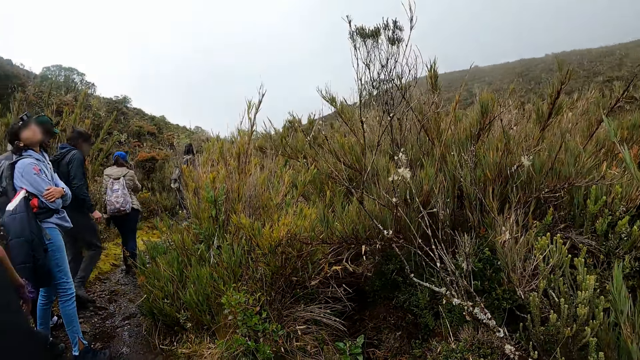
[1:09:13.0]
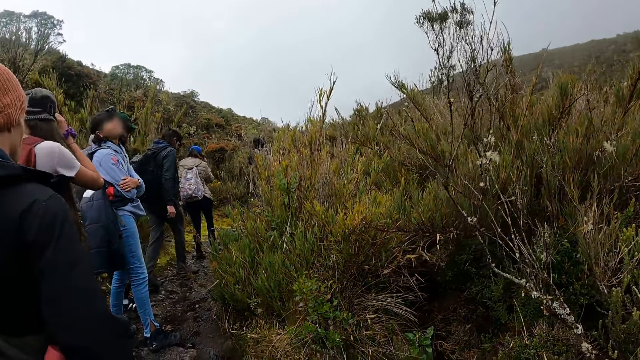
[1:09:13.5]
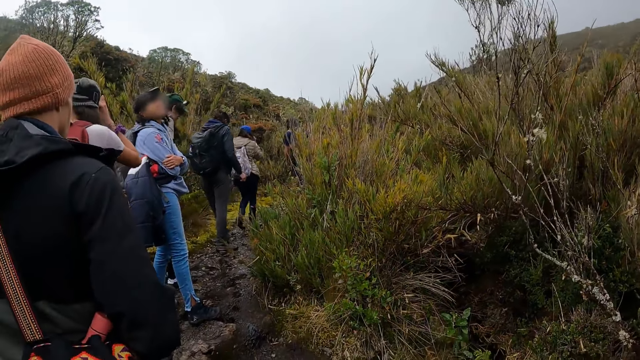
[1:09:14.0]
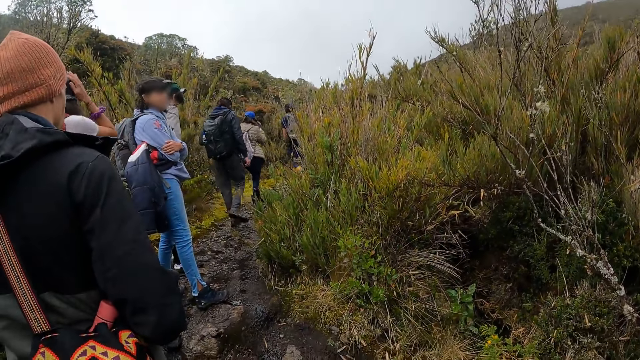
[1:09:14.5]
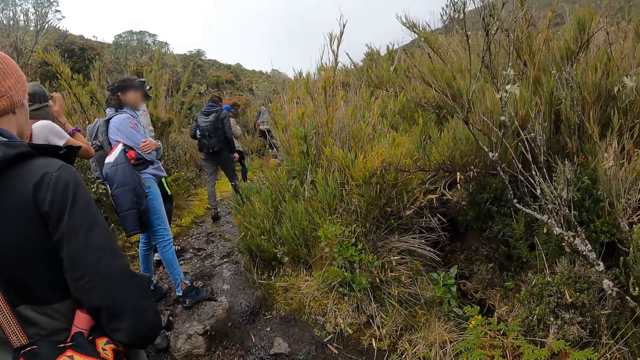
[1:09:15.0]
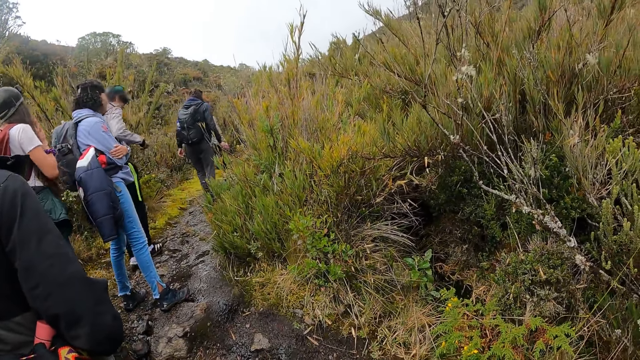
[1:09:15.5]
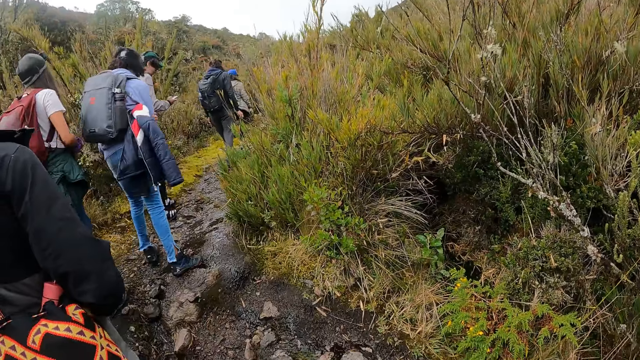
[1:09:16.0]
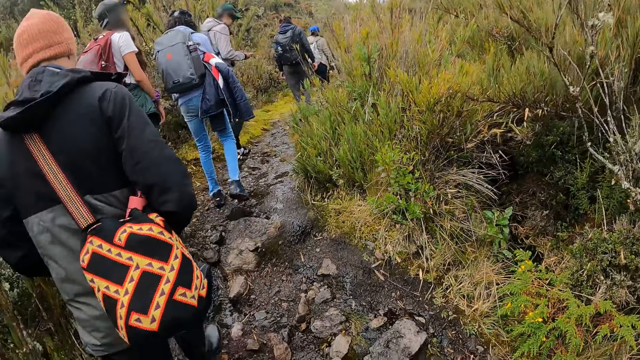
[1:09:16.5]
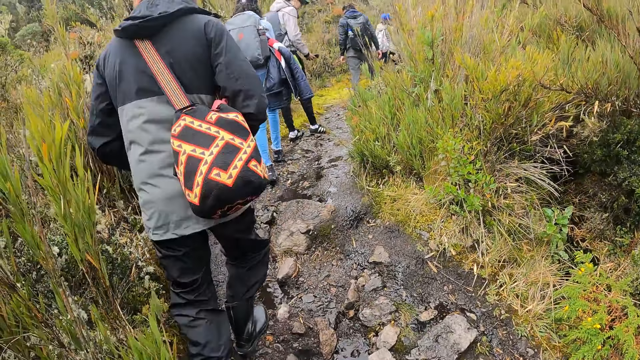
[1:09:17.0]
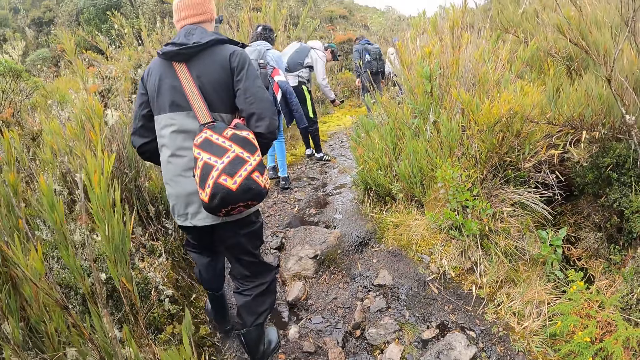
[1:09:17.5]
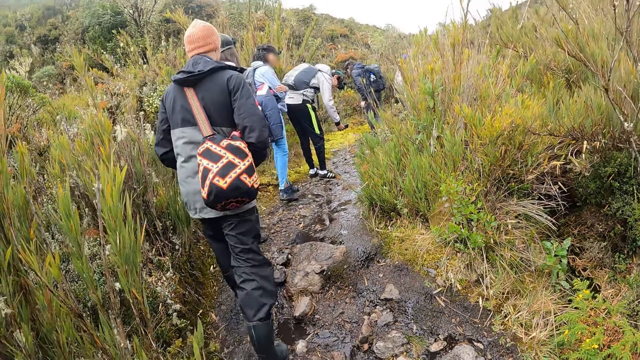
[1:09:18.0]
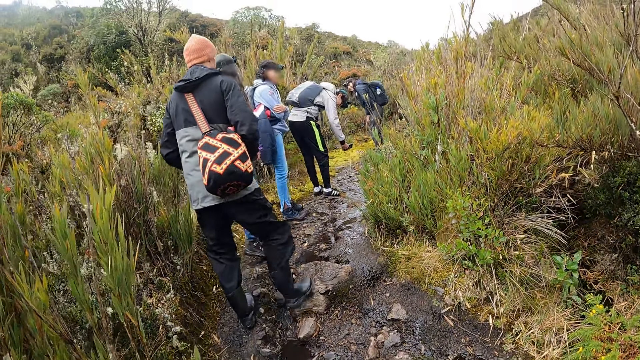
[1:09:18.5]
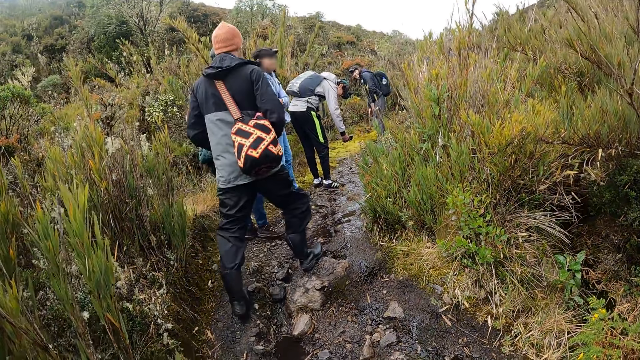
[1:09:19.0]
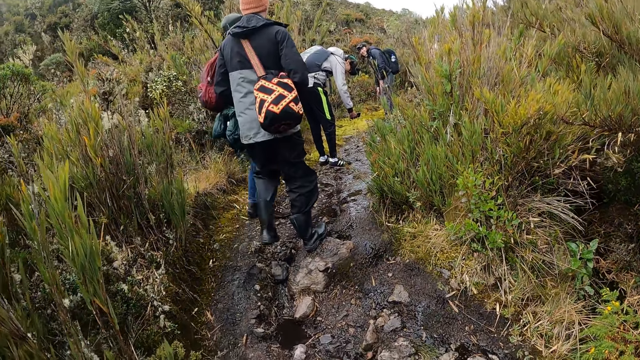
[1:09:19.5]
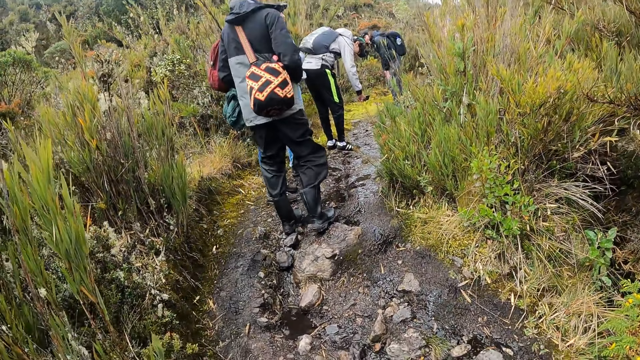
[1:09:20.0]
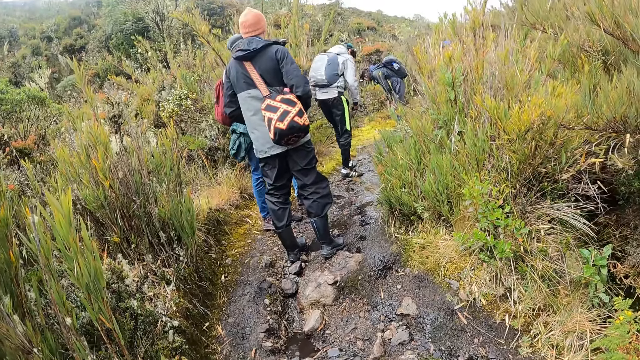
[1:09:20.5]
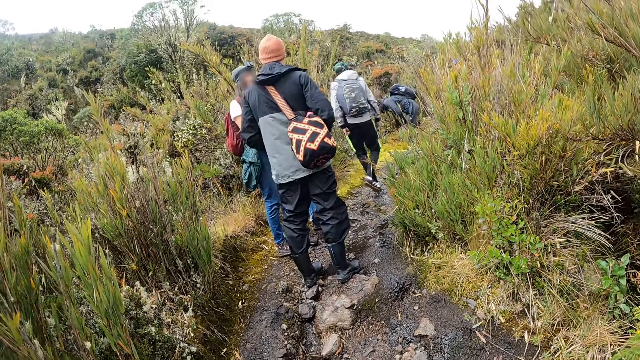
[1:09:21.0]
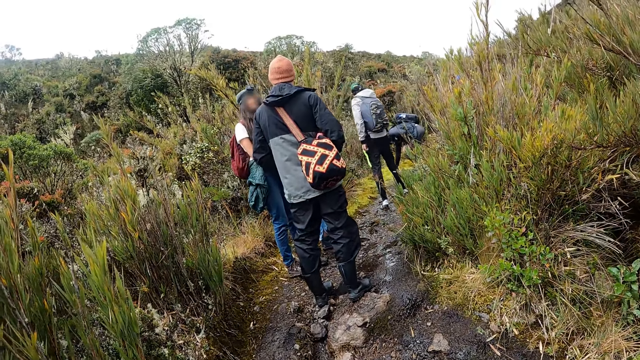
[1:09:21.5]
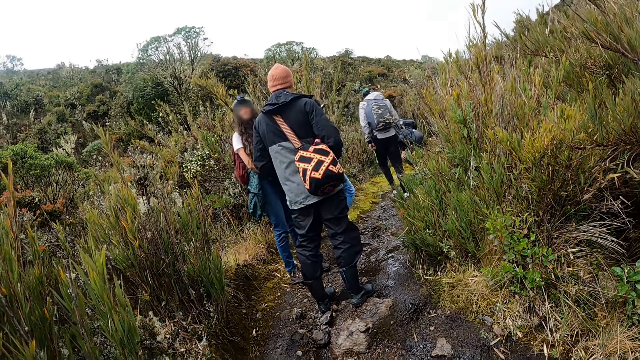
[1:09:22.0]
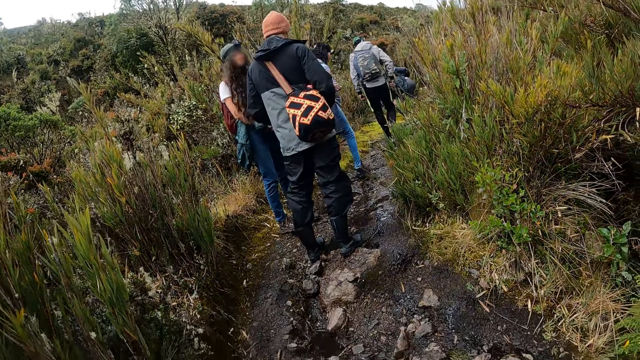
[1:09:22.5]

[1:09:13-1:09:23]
A man takes a picture of a weed with a mobile phone in his right hand.

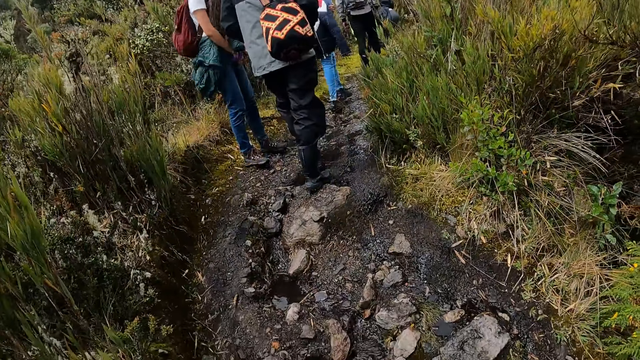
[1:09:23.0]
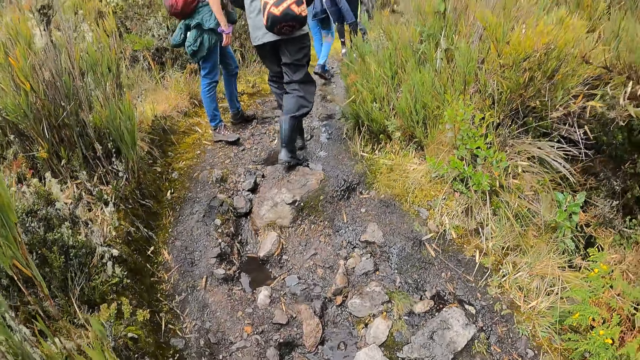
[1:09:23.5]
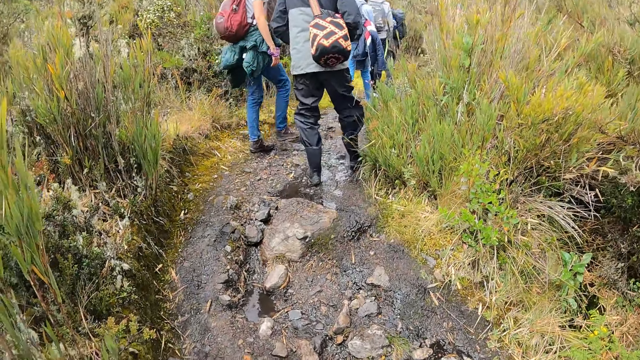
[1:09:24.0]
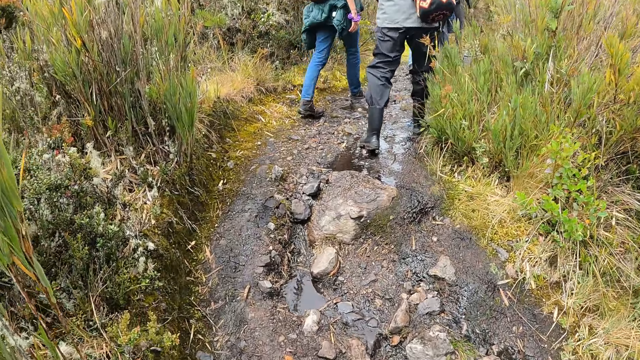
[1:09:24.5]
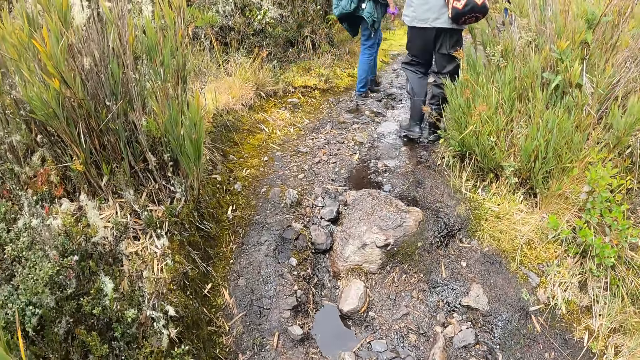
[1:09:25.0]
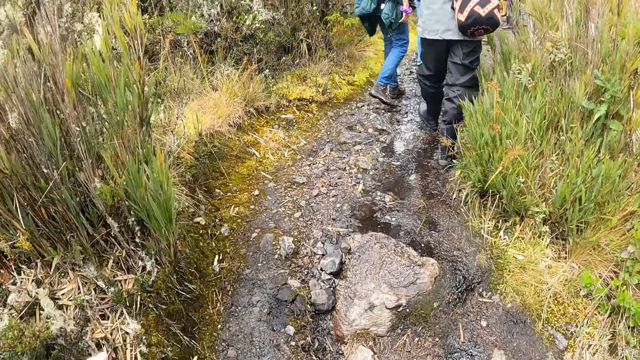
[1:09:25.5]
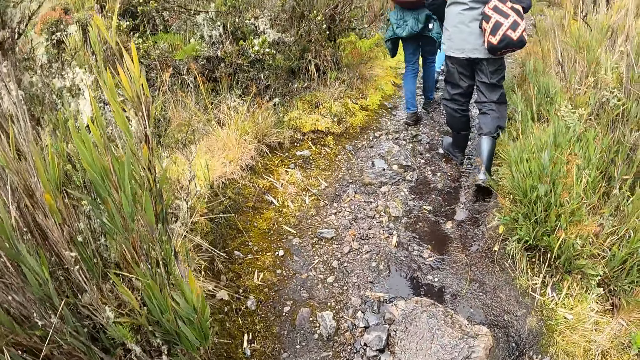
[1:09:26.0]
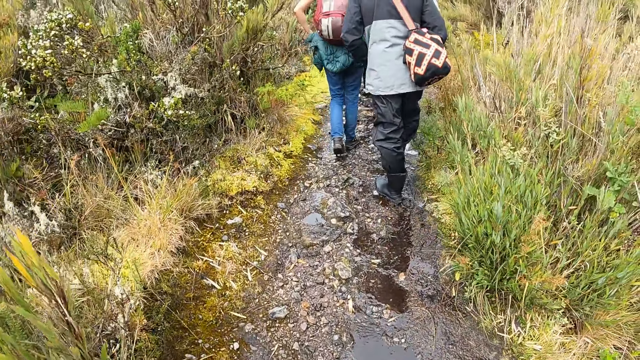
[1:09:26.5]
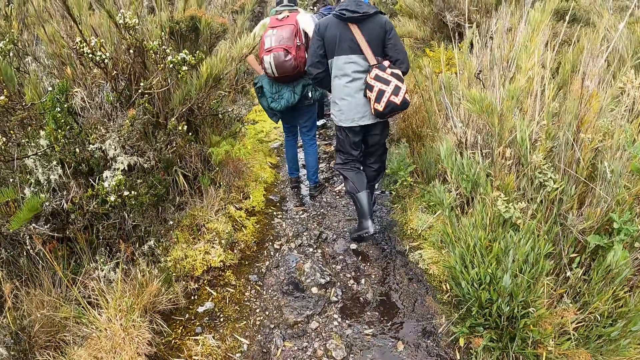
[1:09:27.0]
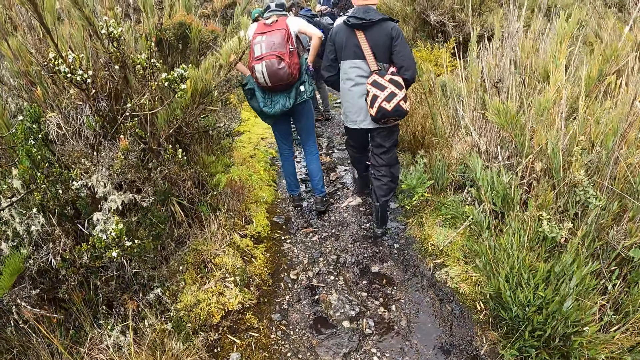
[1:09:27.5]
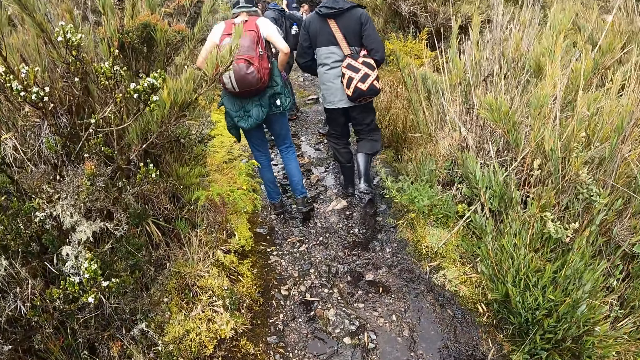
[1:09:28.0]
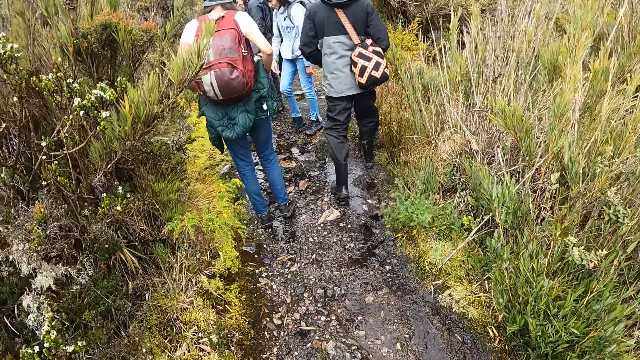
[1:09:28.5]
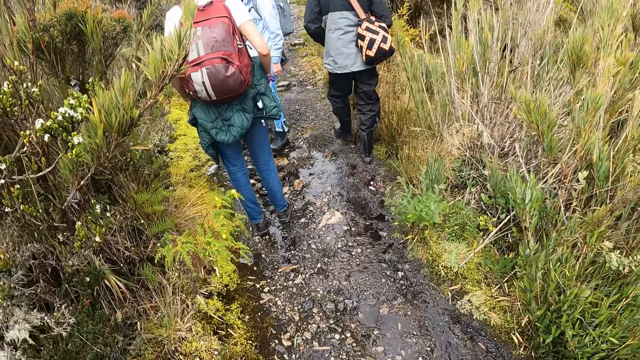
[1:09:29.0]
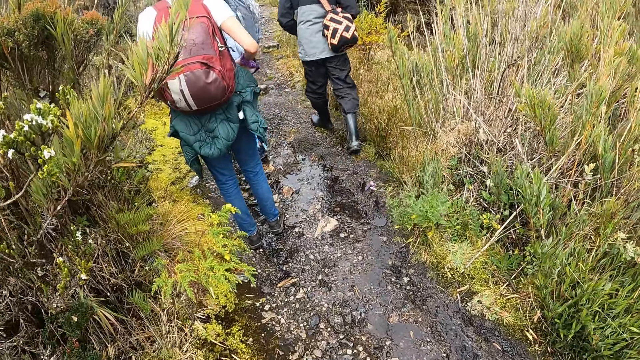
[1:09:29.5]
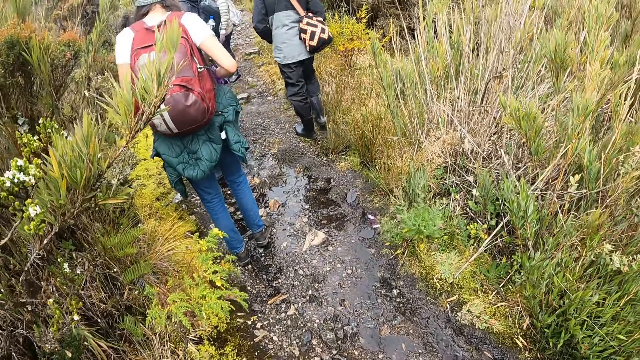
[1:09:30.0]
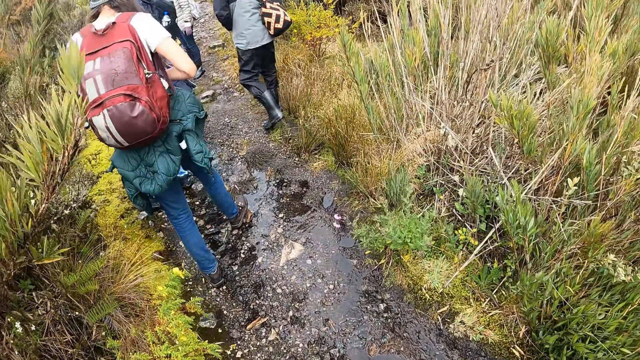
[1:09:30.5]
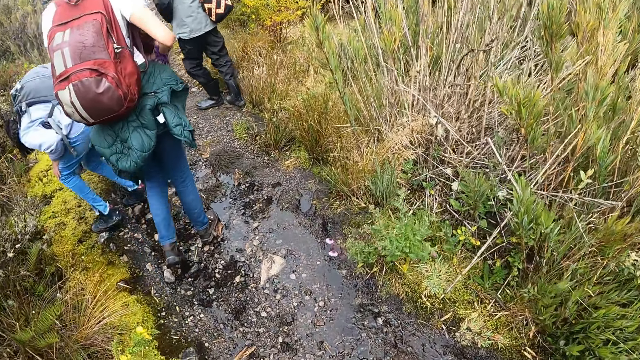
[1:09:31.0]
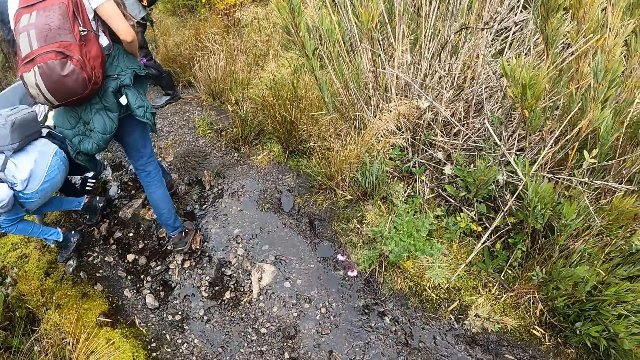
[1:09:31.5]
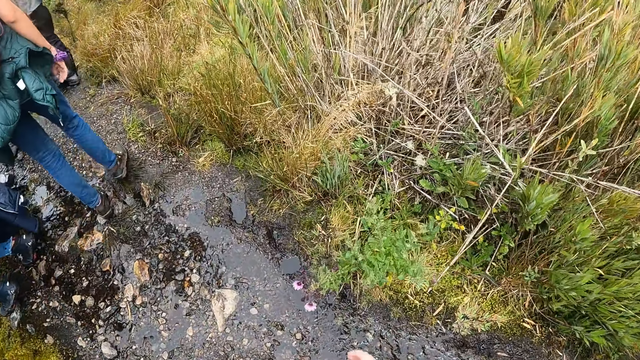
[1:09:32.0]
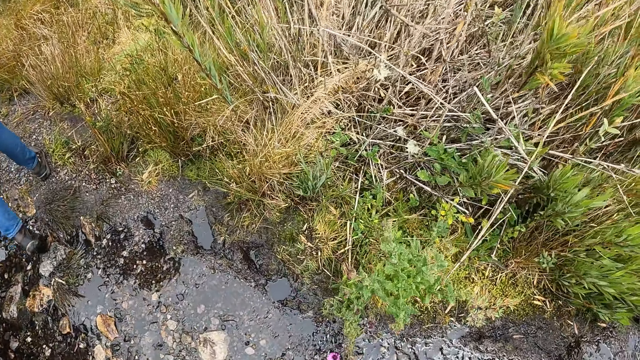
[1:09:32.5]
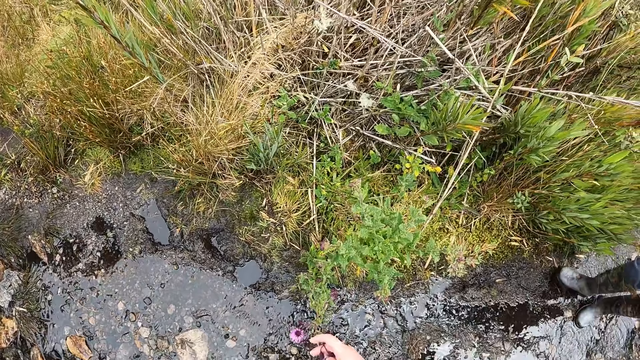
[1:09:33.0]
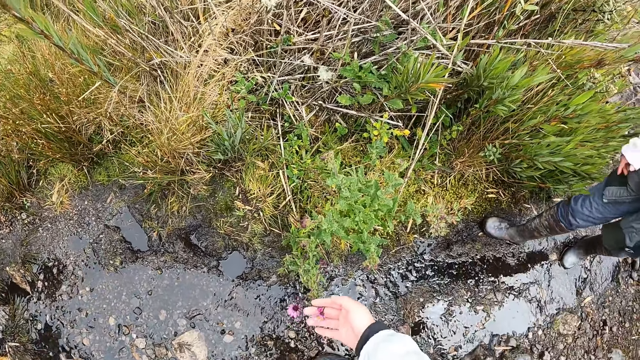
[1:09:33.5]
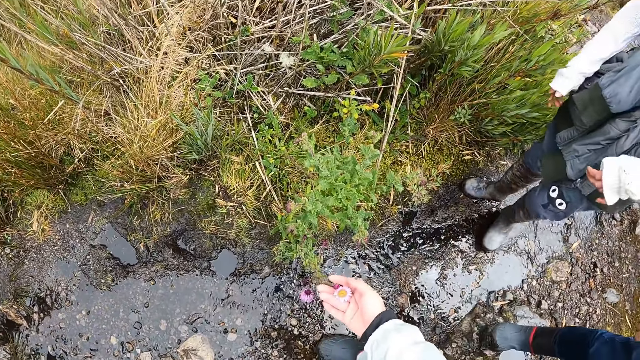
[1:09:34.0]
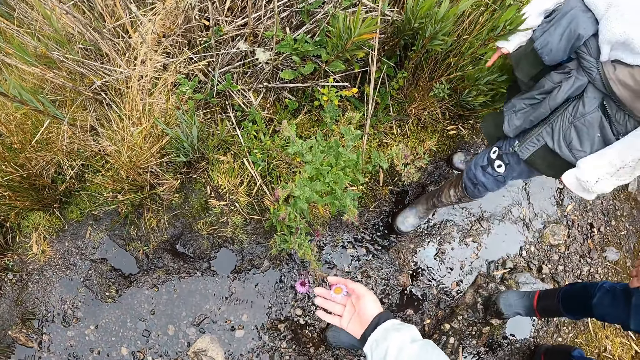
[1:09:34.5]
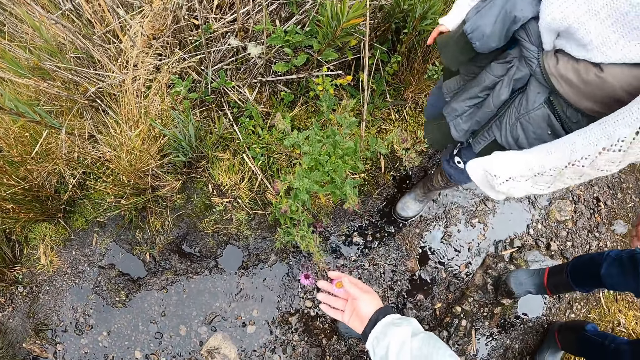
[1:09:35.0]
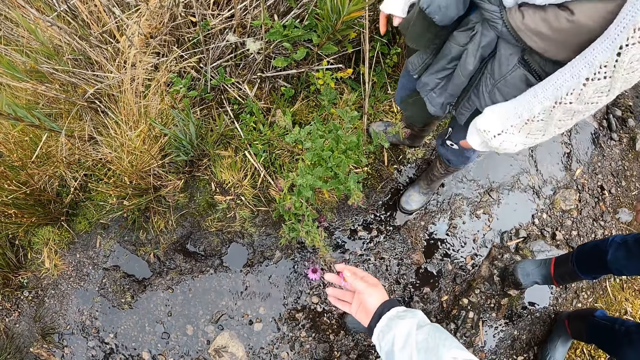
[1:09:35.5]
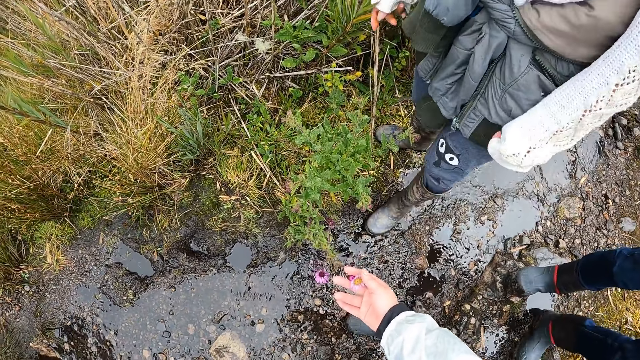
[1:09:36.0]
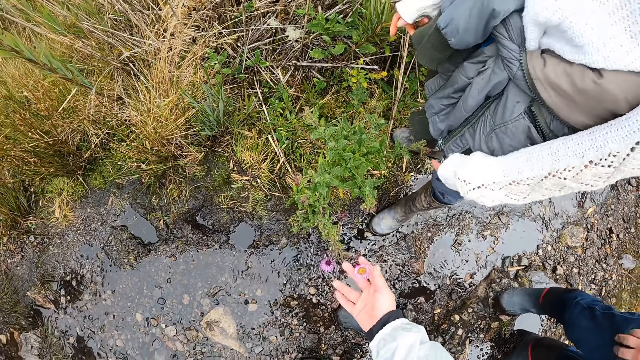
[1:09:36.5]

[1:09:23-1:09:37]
The camera wearer walks along the path. She touches a flower with her right hand.
